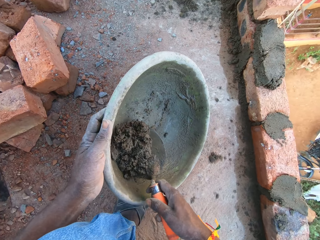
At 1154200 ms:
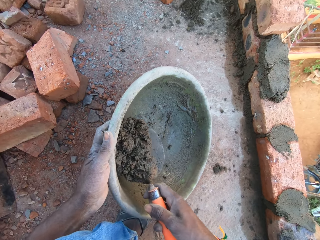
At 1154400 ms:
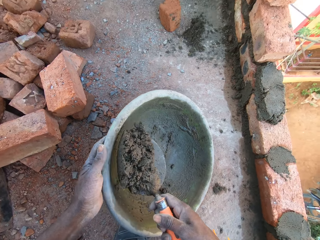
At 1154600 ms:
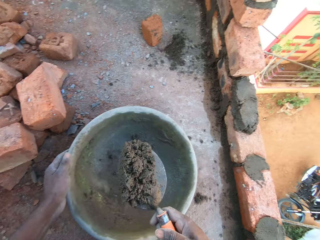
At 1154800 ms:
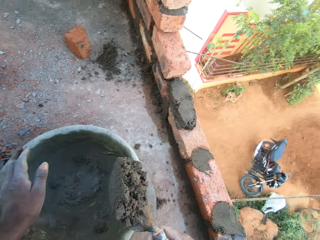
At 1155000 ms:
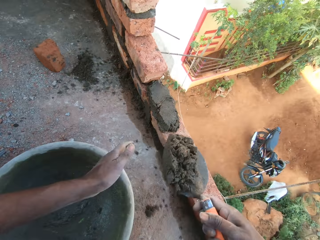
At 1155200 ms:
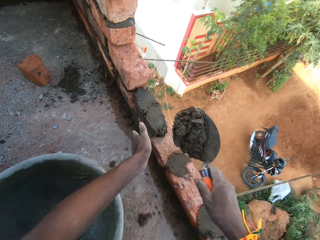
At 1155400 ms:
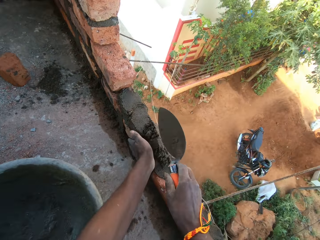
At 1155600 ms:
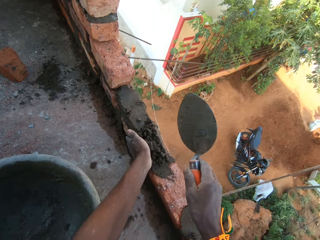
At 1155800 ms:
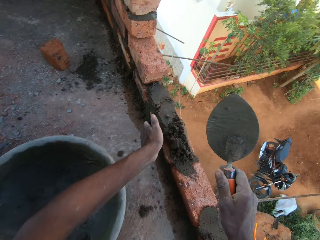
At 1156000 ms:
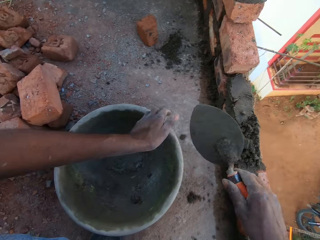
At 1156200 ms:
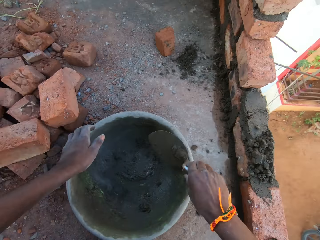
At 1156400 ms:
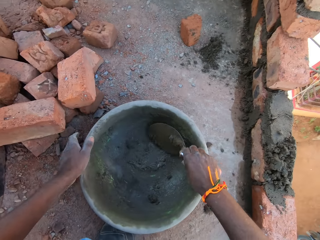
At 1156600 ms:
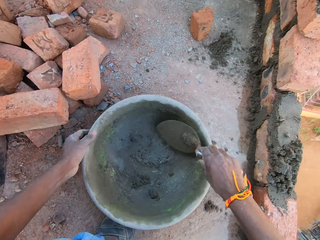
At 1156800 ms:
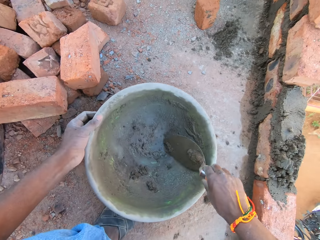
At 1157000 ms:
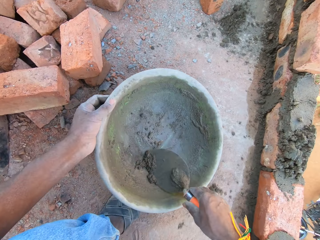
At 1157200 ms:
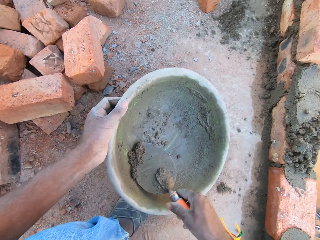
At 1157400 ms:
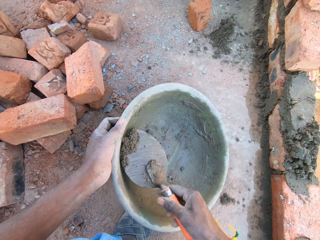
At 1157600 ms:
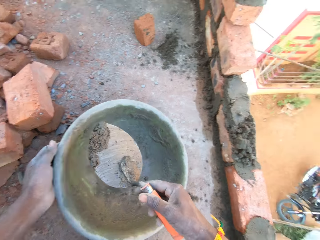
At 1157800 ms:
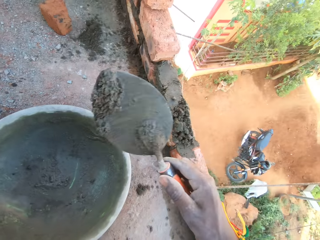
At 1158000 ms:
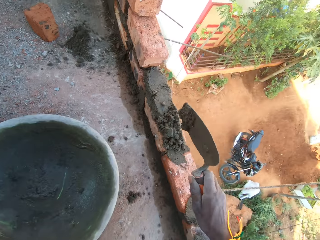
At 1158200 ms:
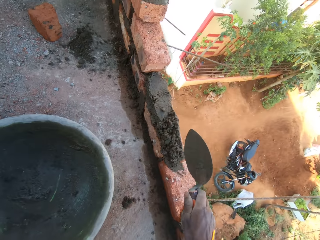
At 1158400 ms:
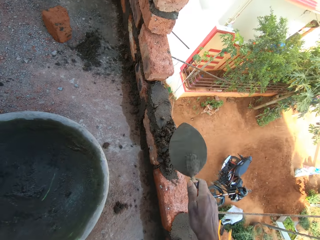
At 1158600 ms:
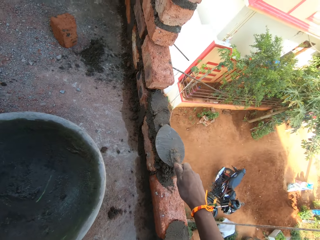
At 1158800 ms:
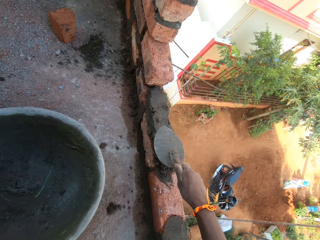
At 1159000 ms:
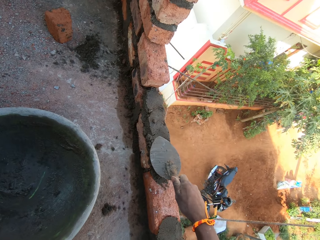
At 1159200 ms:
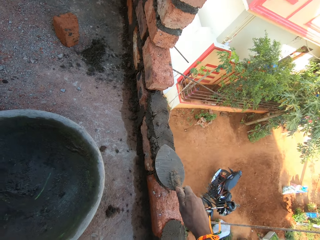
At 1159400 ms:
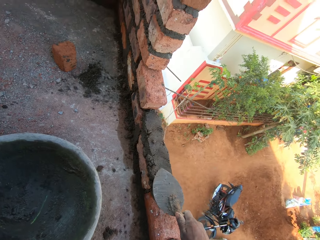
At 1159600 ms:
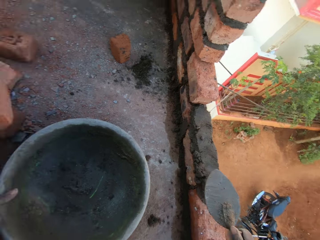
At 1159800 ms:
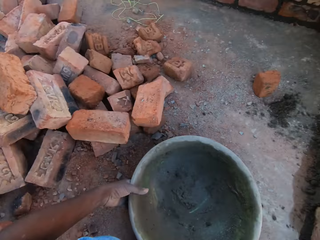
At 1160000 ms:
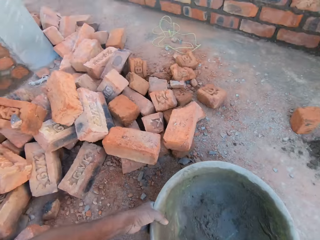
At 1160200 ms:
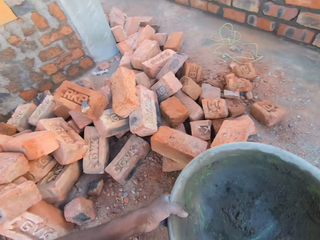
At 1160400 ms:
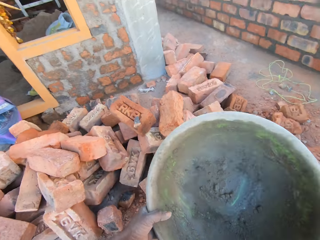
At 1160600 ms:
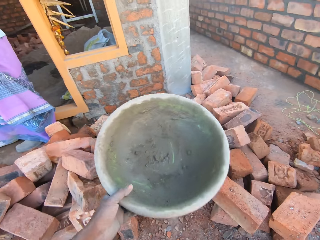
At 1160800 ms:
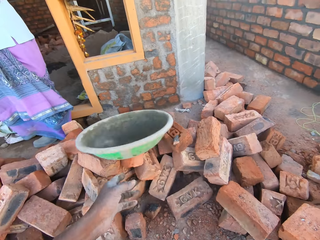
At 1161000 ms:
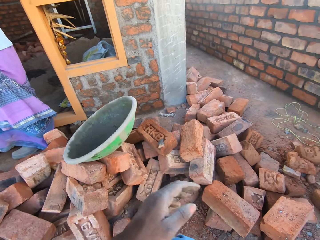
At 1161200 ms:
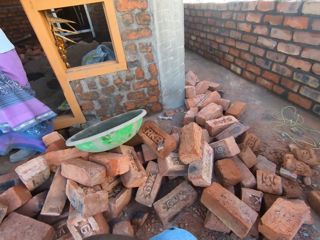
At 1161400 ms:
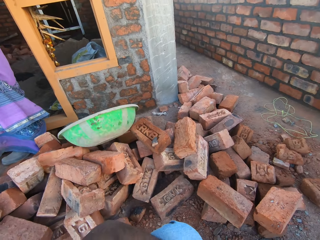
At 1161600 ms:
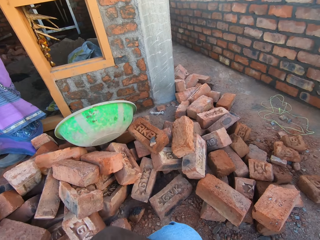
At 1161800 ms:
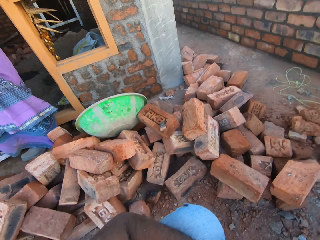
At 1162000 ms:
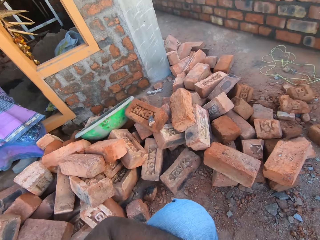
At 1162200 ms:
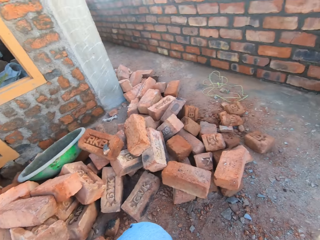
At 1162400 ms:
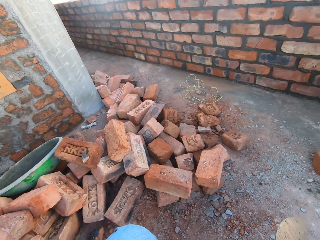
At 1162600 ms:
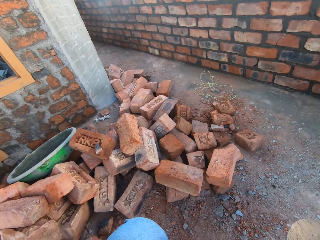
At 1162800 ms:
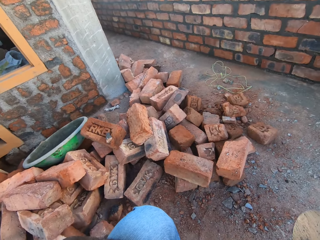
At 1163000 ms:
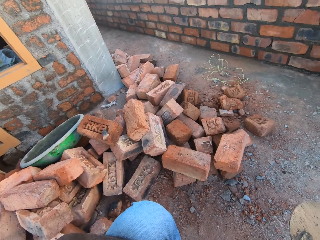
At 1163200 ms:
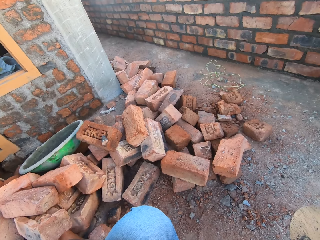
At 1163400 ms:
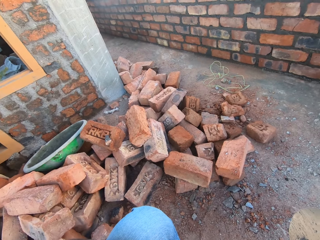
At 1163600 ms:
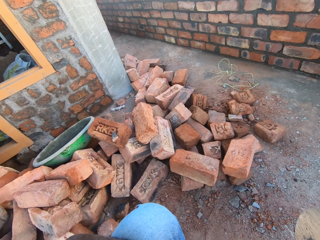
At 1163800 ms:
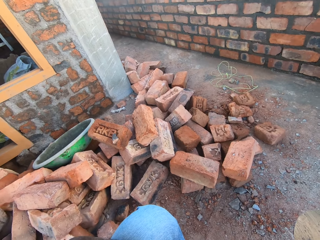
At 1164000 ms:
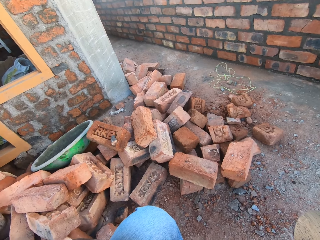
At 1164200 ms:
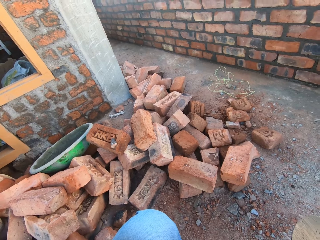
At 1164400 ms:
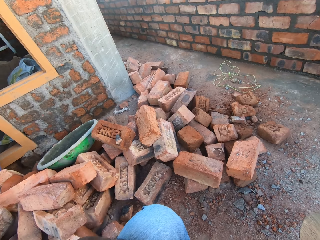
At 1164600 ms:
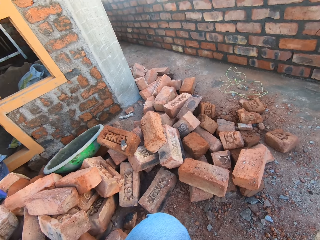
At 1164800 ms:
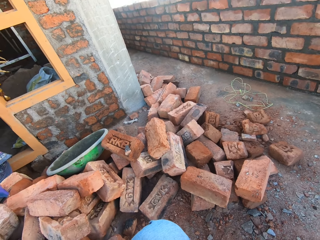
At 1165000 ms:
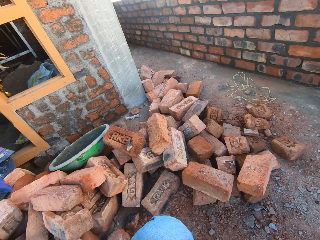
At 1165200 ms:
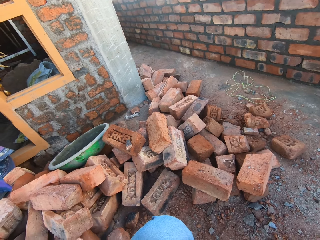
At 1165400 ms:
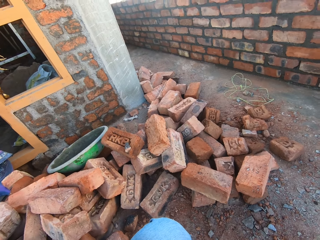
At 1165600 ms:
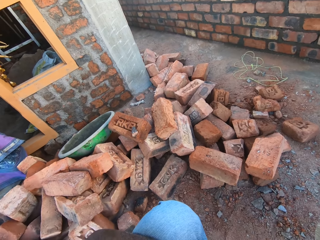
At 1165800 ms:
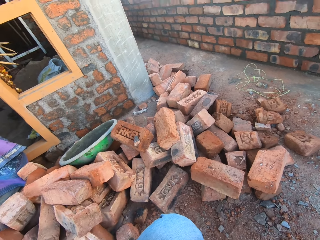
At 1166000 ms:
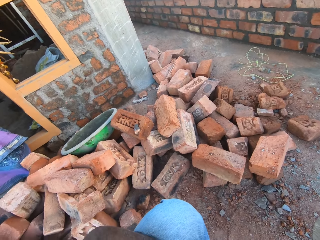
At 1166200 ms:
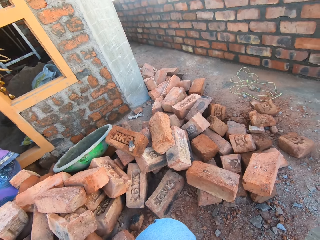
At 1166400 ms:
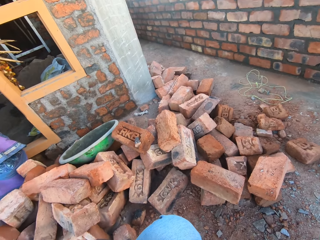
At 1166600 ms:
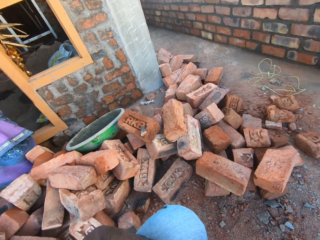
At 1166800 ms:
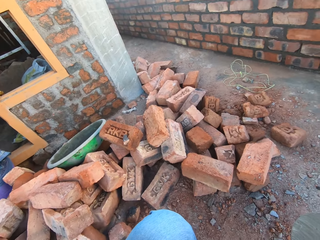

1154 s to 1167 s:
The camera wearer collects cement with a trowel. They put the cement on the bricks. They remove the cement from a bucket. They press the cement on the bricks. They smoothen the mortar mix. They hold the cement bucket. They throw a basin. They look around.

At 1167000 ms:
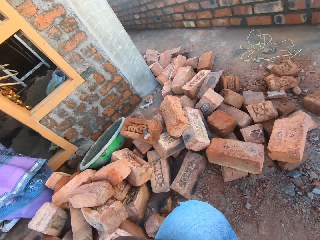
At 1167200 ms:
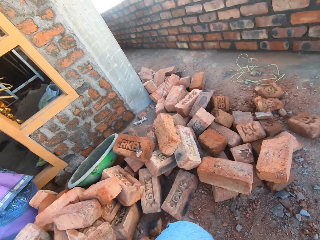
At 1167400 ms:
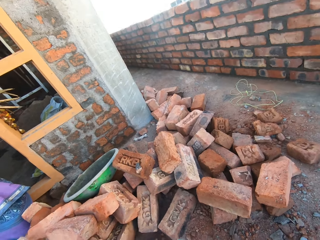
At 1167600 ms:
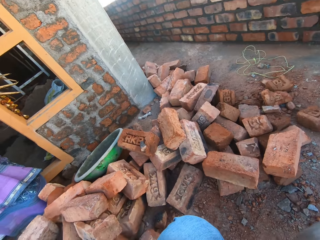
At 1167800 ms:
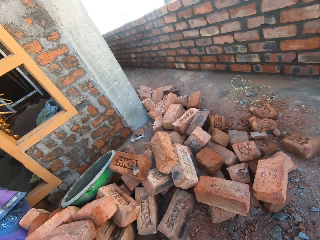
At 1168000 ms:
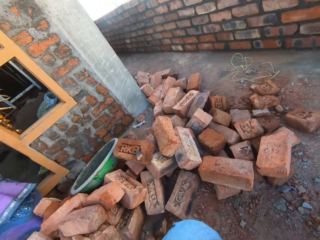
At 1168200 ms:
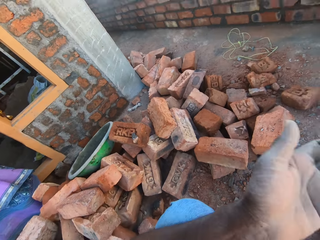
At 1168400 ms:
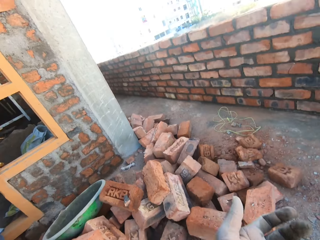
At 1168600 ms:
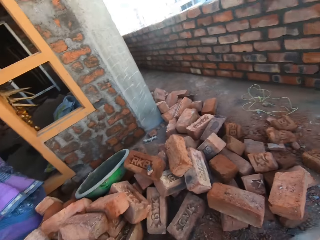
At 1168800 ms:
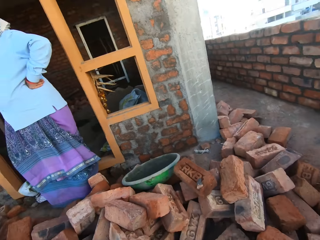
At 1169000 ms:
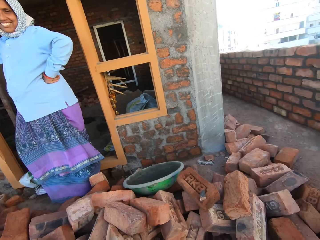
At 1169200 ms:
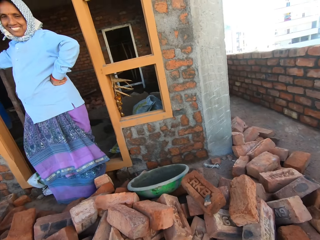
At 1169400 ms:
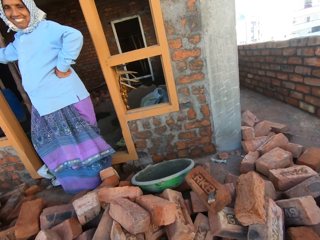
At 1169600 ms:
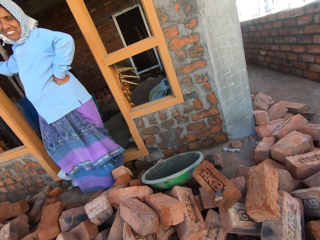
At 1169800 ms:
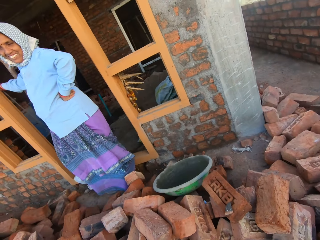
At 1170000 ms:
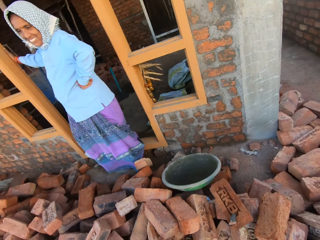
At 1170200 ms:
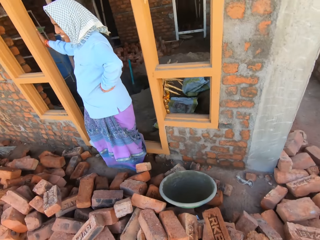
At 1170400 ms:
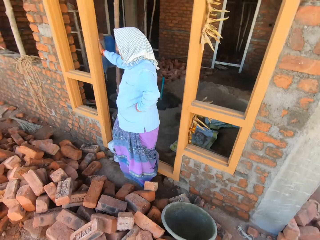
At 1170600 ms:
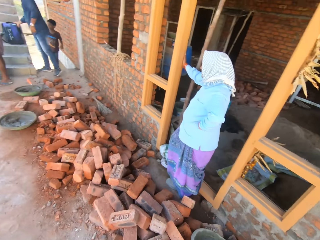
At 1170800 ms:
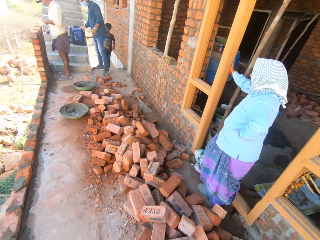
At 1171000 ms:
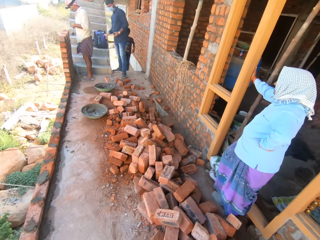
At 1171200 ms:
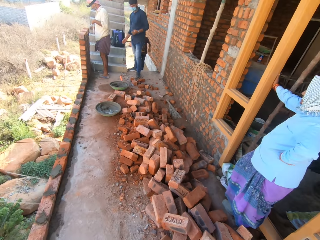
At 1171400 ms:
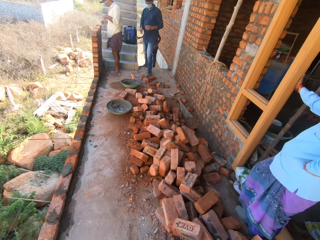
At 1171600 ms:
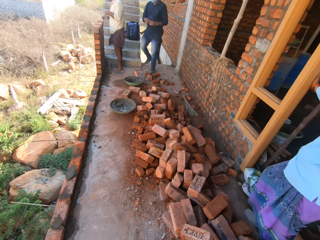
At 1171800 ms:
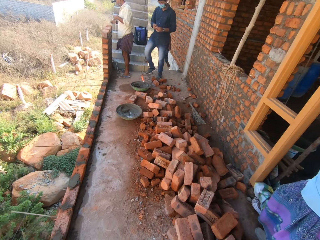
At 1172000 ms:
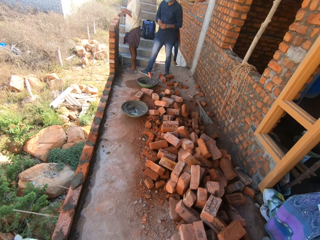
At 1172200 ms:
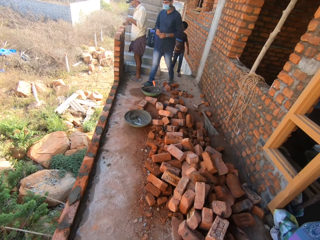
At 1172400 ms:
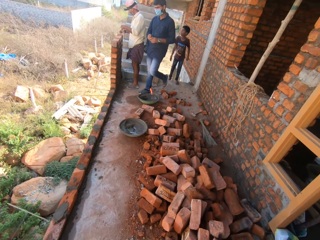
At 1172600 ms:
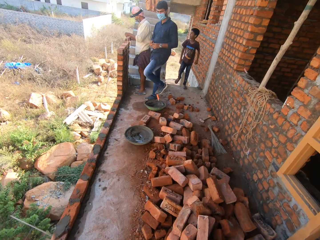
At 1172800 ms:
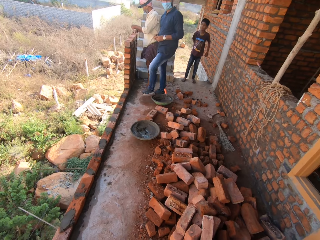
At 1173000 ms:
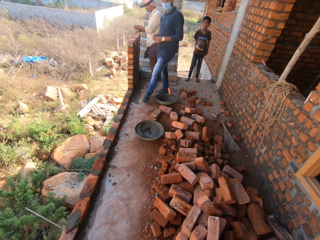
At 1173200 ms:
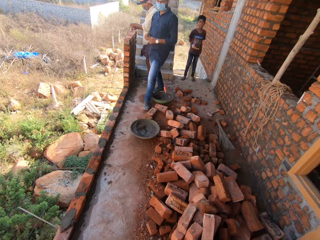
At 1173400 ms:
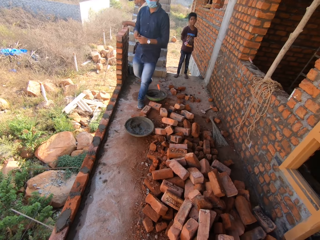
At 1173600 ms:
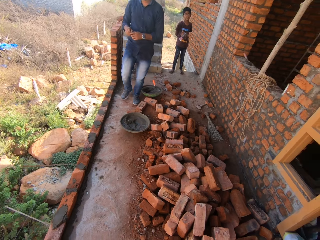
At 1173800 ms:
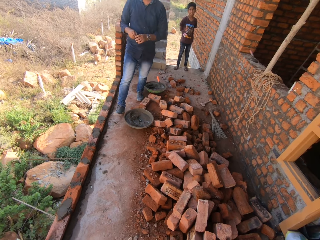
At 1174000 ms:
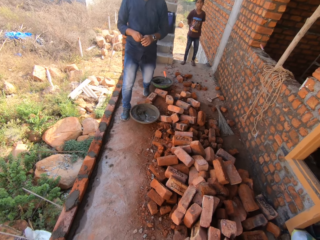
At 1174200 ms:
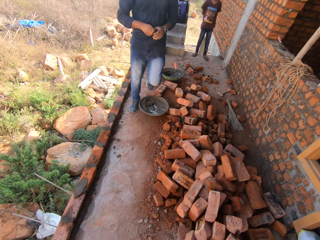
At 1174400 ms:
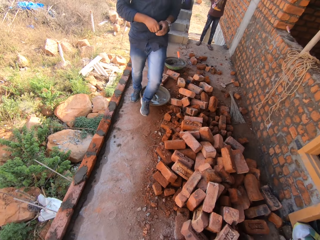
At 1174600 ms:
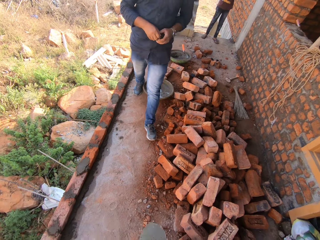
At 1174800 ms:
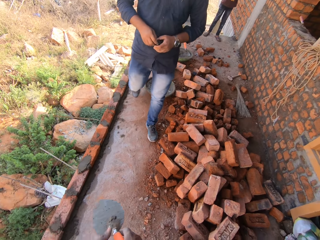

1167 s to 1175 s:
The camera wearer interacts with a person. They turn around and walk around. A woman interacts with a man. The man moves towards the camera wearer.
